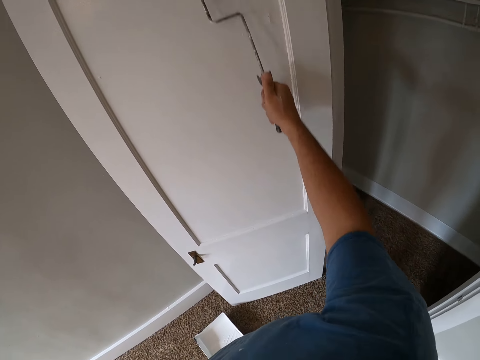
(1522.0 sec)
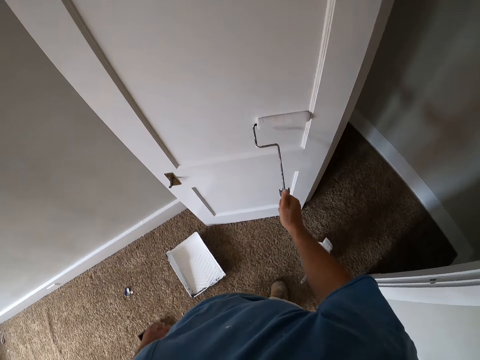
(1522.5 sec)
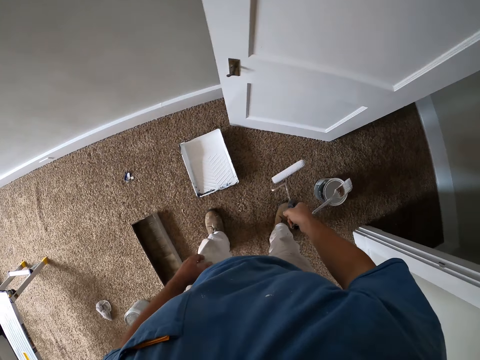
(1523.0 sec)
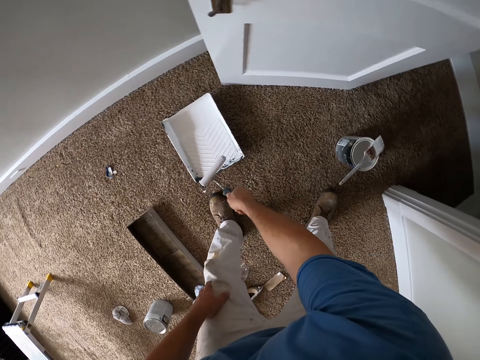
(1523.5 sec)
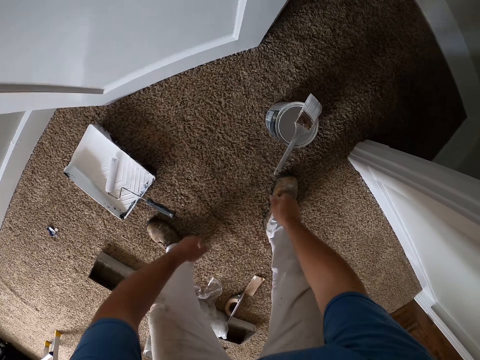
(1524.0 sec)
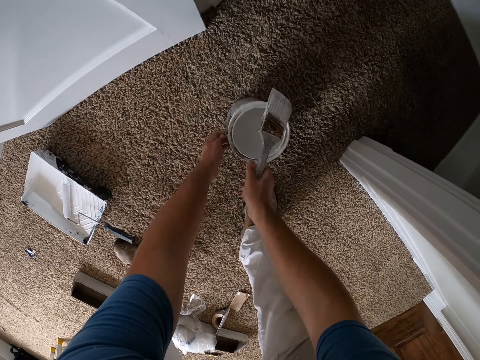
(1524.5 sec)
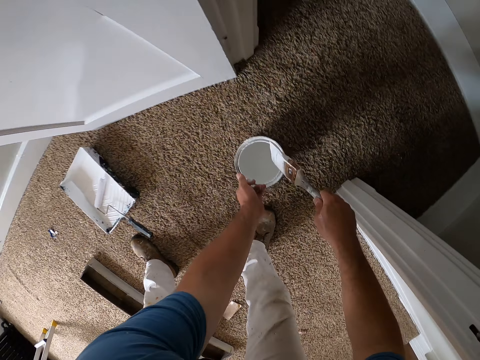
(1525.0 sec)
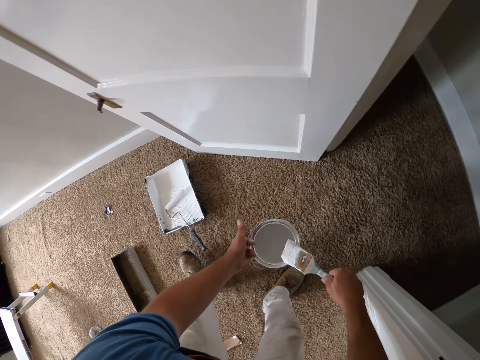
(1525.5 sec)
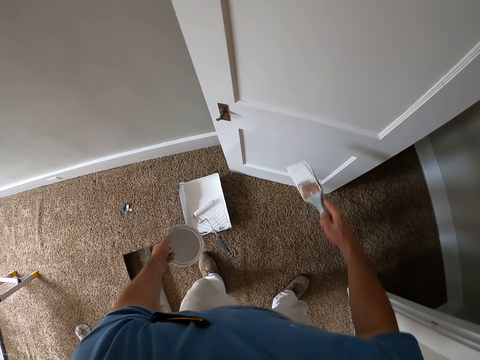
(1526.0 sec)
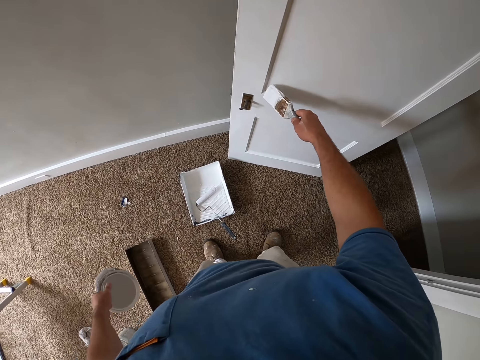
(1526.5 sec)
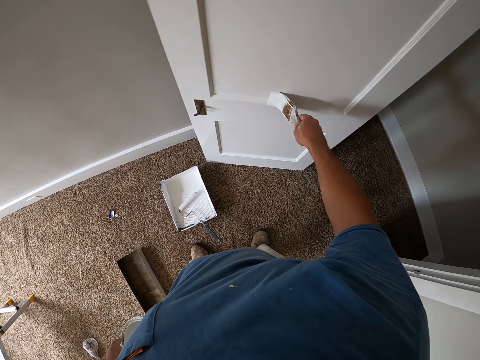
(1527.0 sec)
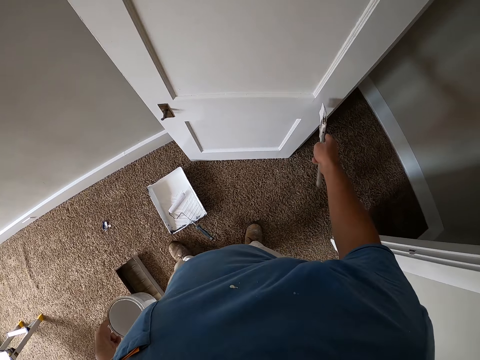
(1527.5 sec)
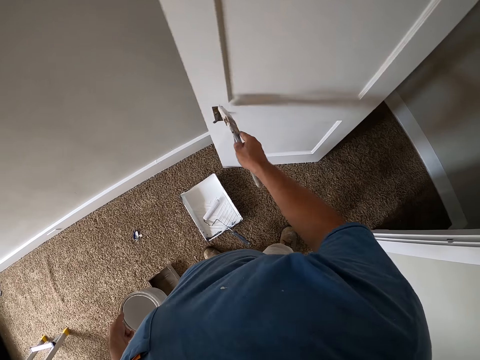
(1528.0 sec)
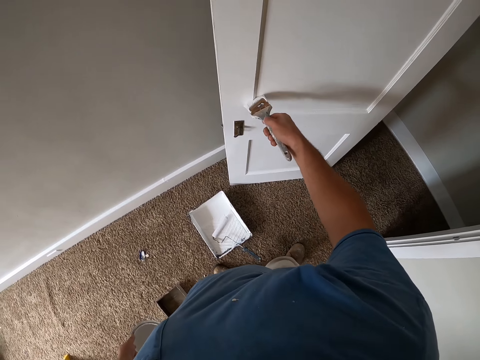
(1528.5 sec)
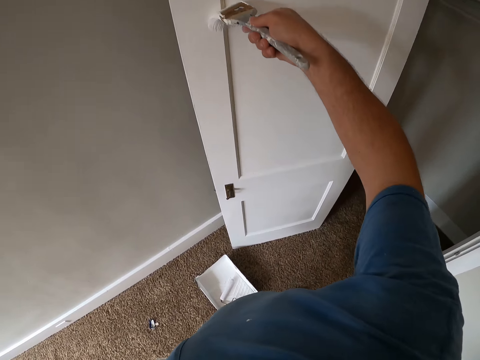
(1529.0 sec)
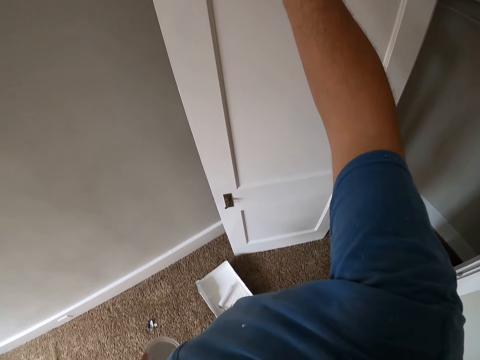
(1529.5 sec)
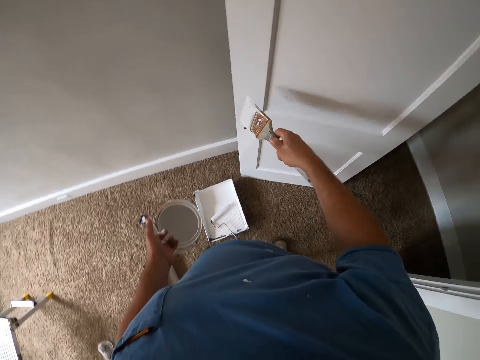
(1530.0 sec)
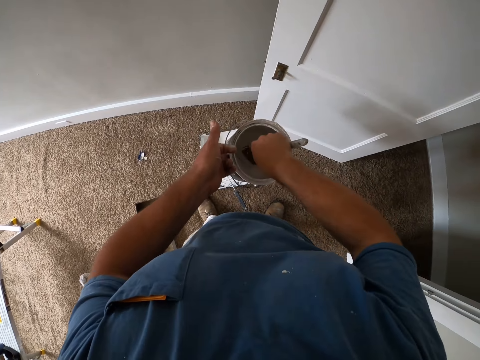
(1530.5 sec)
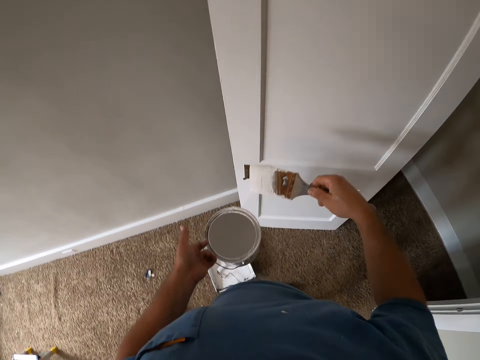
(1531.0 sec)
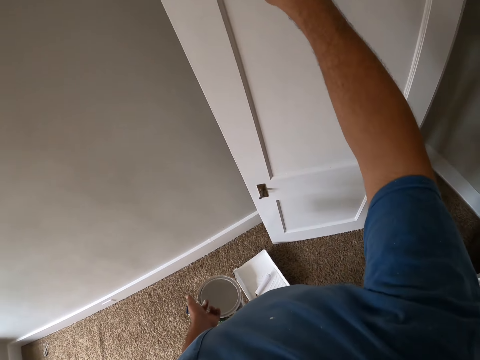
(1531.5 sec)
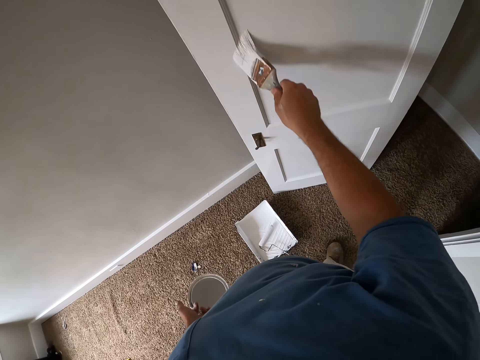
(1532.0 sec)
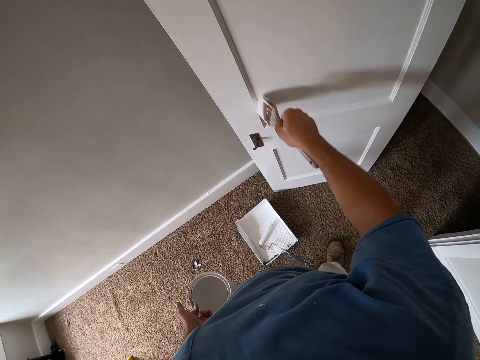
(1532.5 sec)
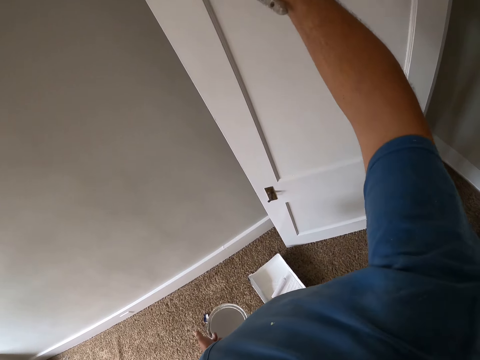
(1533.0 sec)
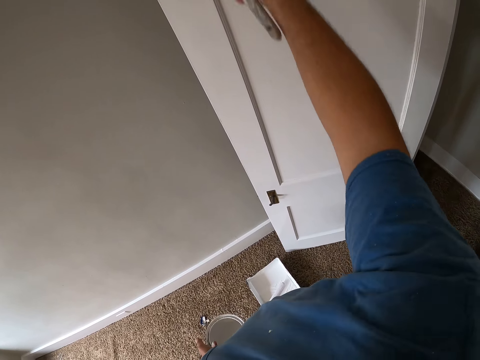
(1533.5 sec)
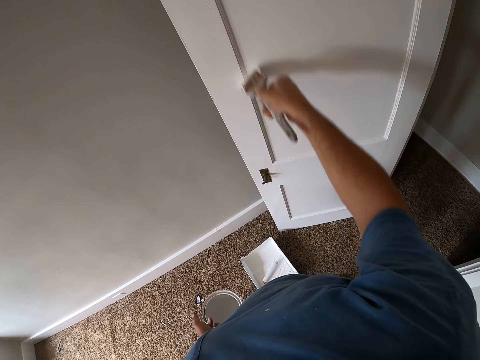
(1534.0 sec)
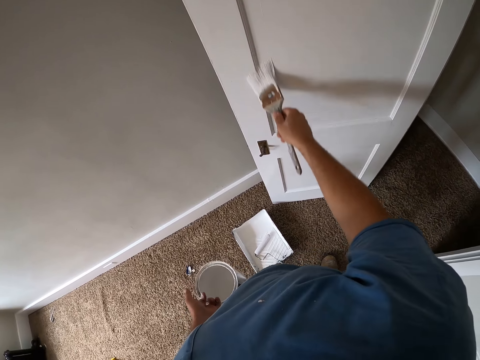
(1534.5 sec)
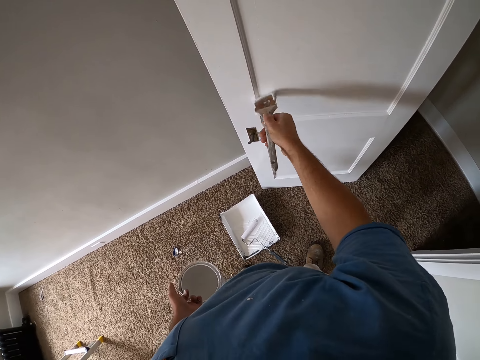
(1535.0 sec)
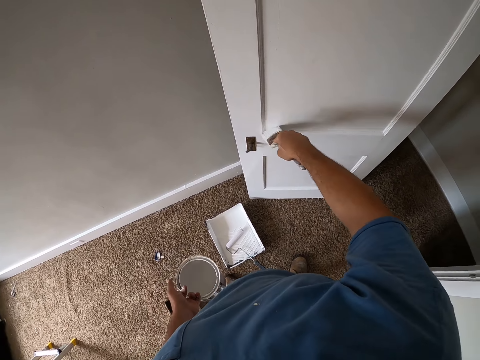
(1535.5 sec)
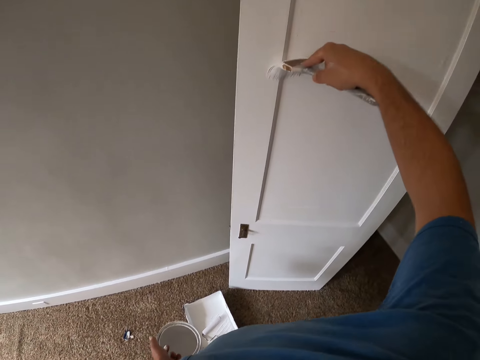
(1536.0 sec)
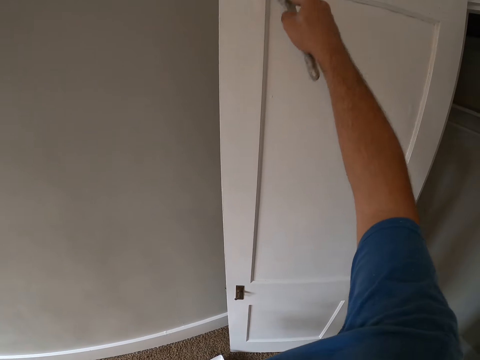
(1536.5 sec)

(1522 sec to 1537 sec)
The camera wearer drops the paint brush or roller brush in the container. They take the paint brush and paint container from the floor. They dip the paint brush into the paint container, and wipe the brush with the container. They paint the door with the paint brush. They dip the paint brush into the paint container. They paint the door with the paint brush.

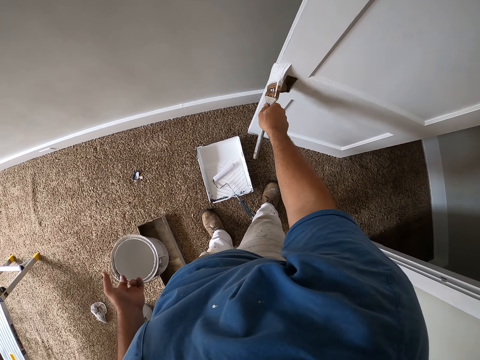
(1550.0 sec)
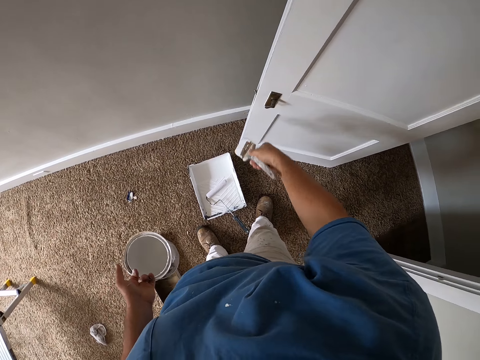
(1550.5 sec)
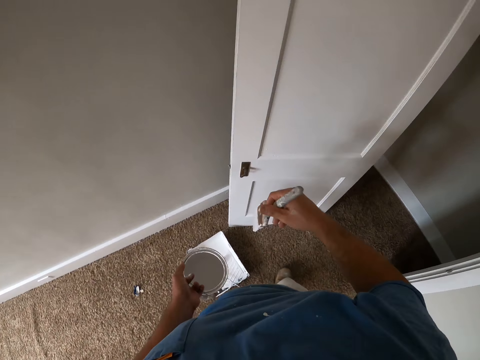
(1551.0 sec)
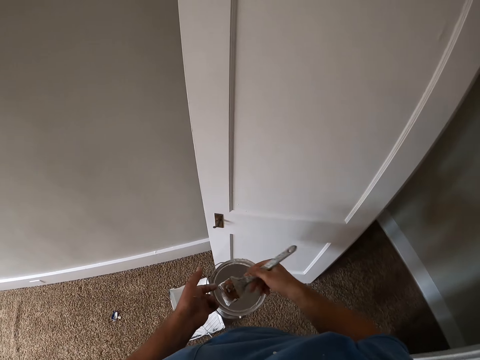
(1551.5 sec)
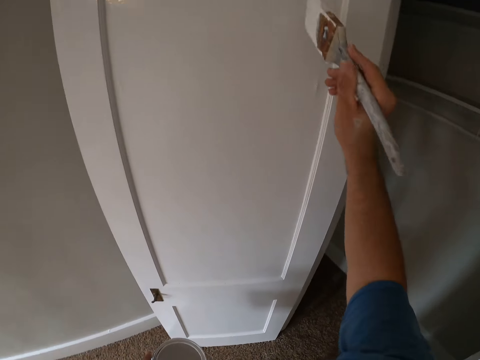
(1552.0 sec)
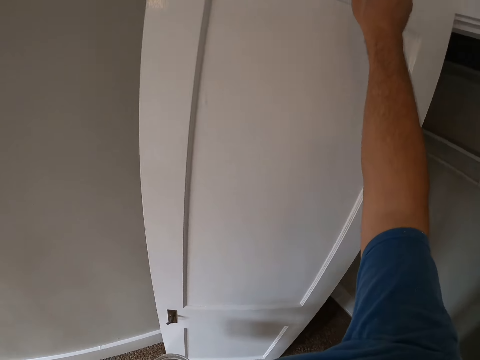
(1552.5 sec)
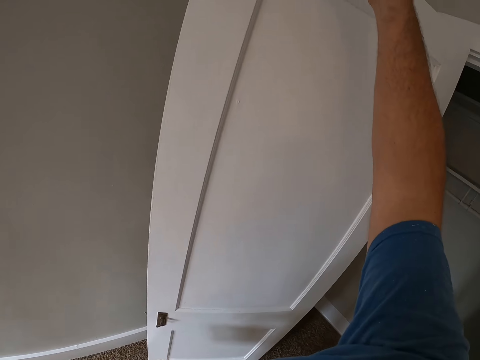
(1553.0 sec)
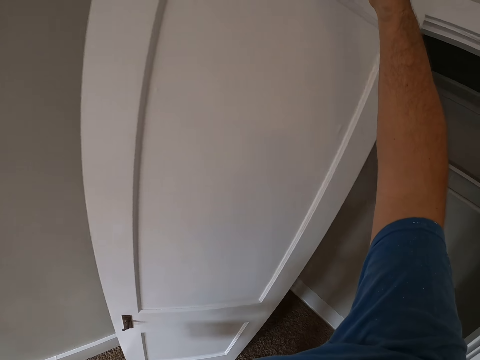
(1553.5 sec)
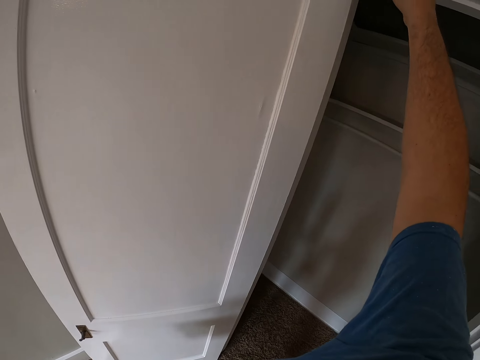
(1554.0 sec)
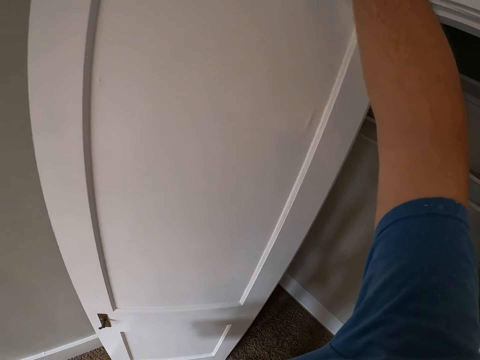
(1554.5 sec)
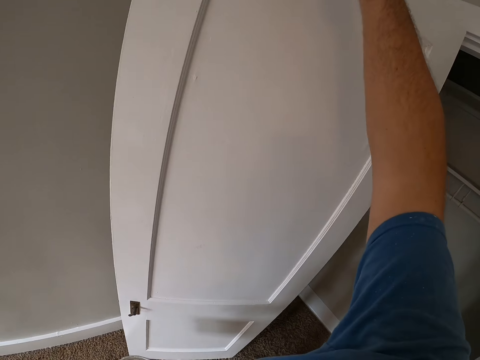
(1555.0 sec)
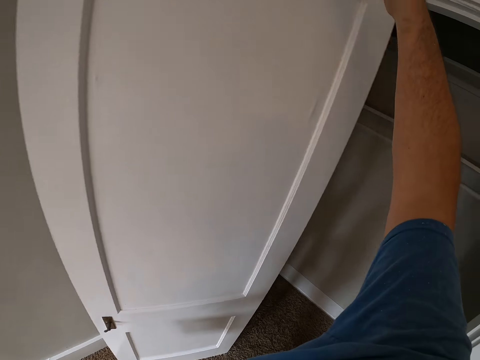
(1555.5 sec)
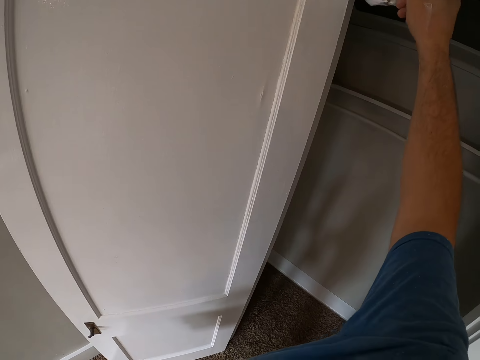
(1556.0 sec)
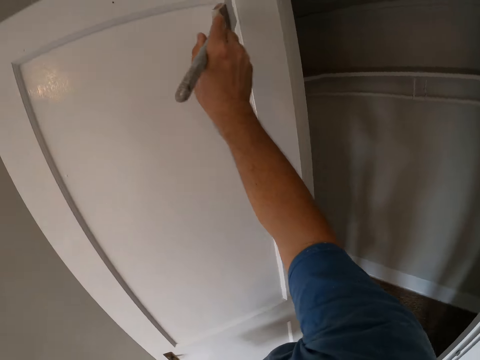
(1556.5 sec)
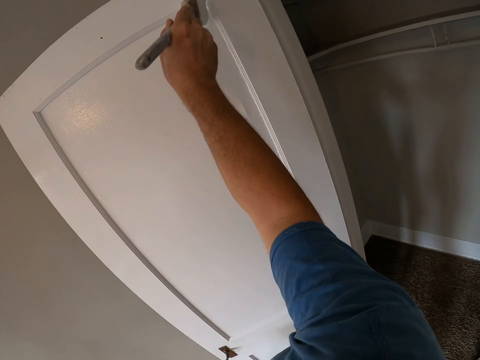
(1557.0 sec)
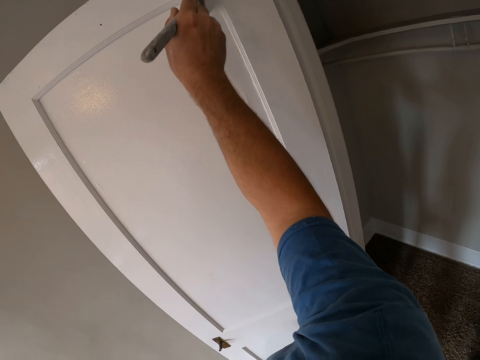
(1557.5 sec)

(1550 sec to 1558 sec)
The camera wearer dips the paint brush into the paint container. They paint the door with the paint brush.
